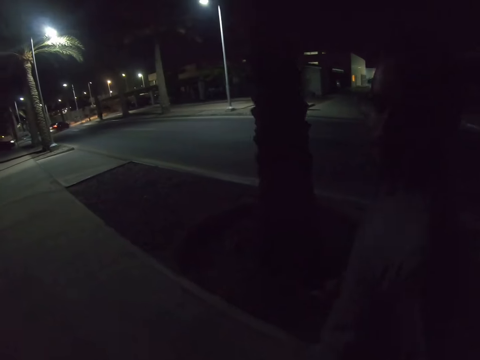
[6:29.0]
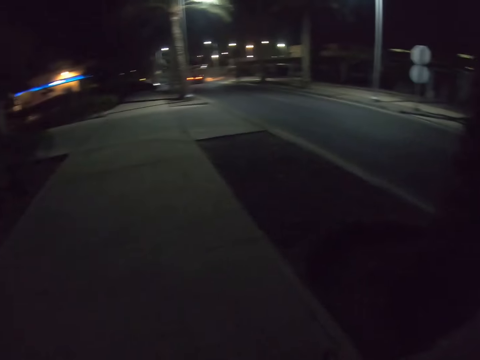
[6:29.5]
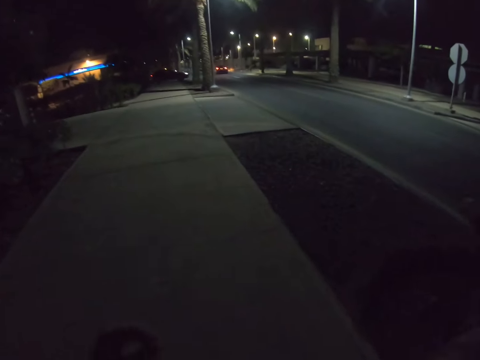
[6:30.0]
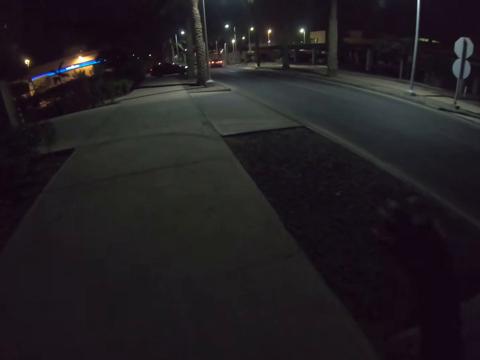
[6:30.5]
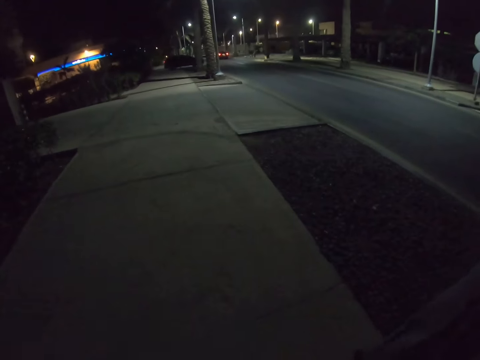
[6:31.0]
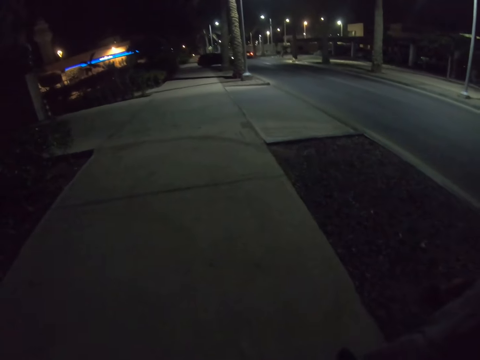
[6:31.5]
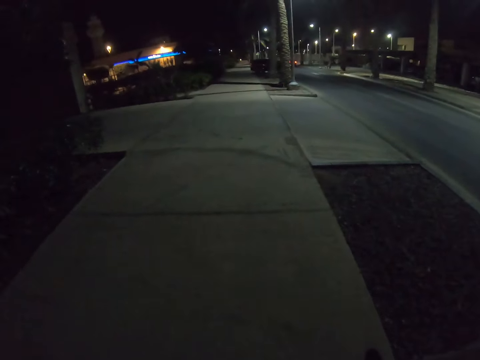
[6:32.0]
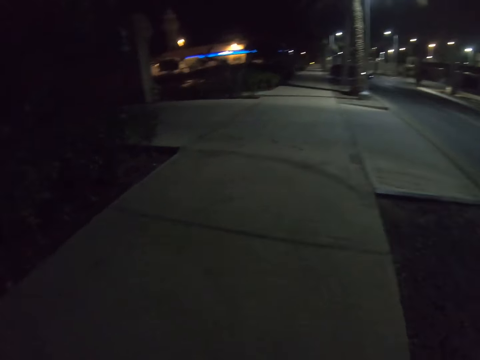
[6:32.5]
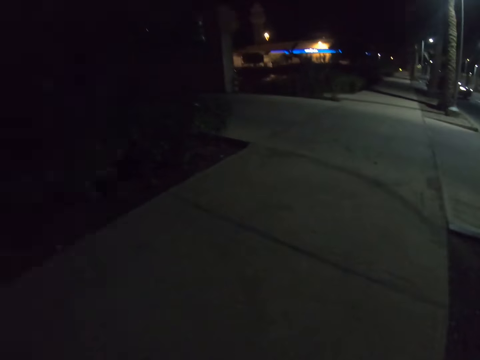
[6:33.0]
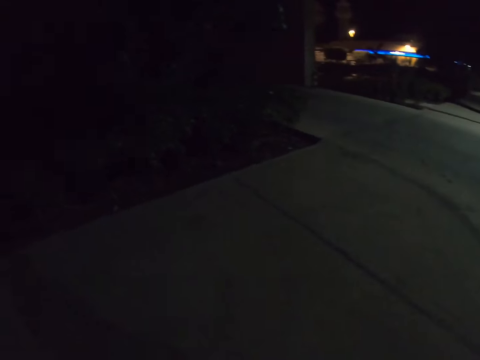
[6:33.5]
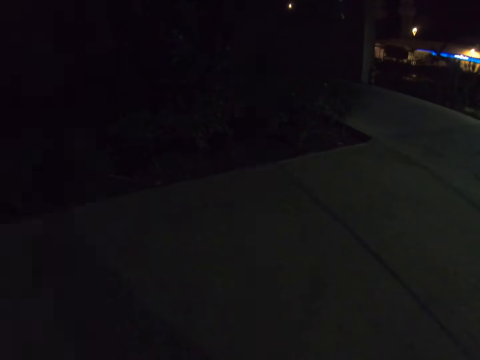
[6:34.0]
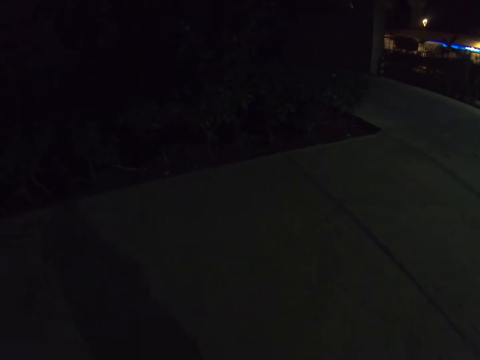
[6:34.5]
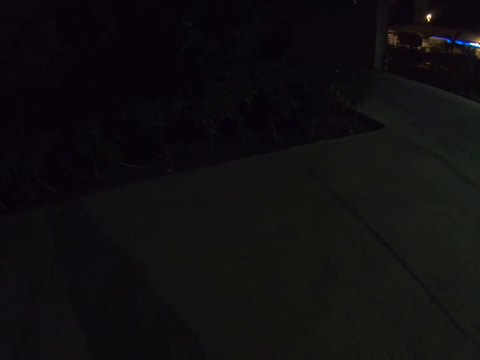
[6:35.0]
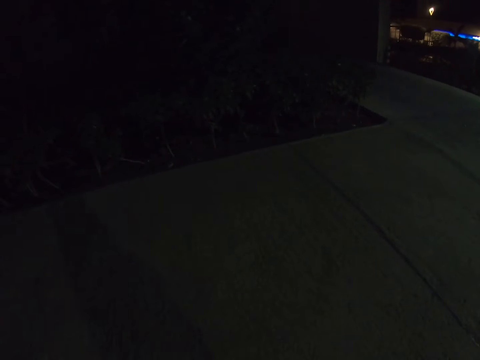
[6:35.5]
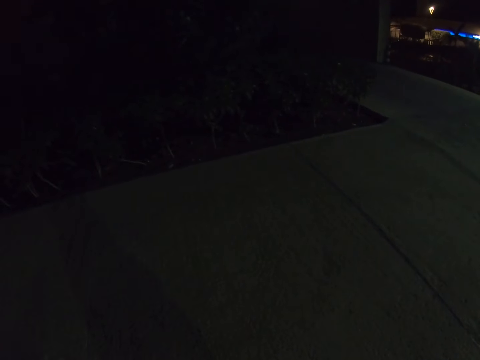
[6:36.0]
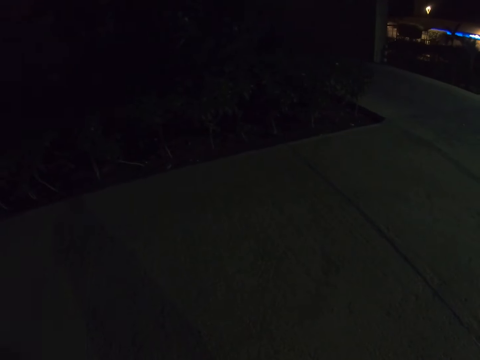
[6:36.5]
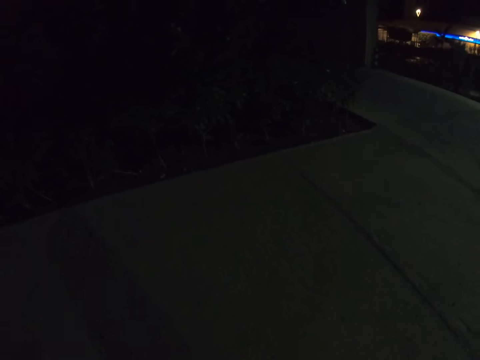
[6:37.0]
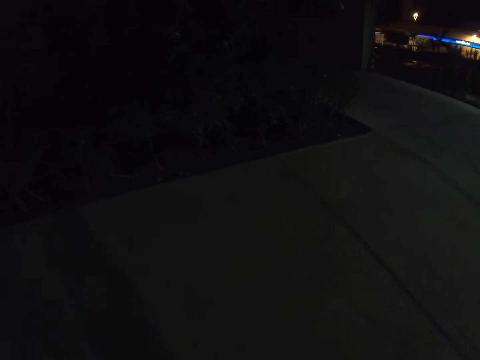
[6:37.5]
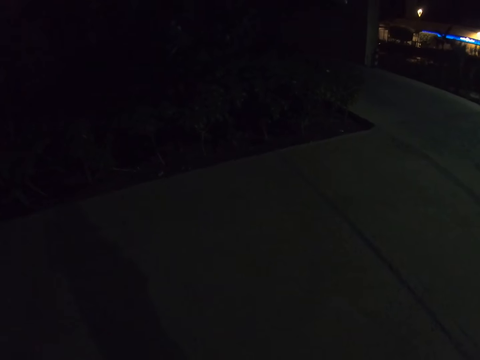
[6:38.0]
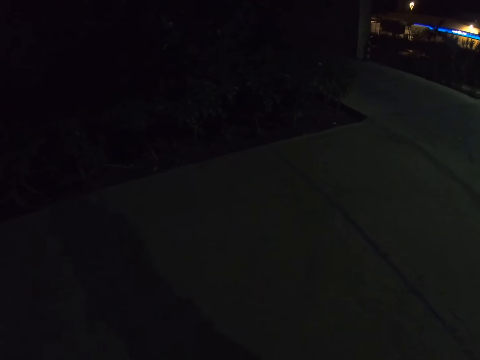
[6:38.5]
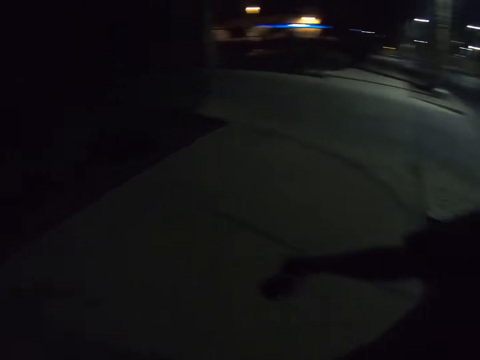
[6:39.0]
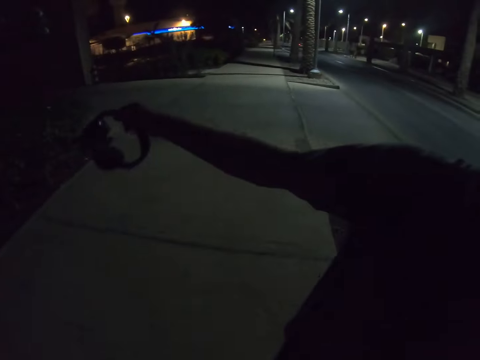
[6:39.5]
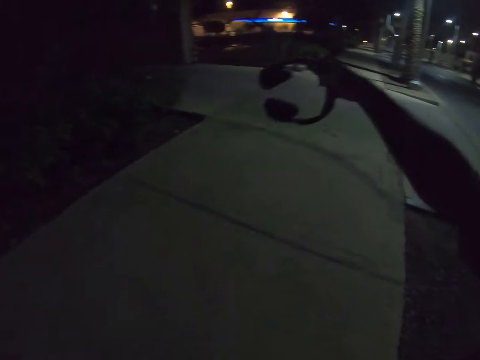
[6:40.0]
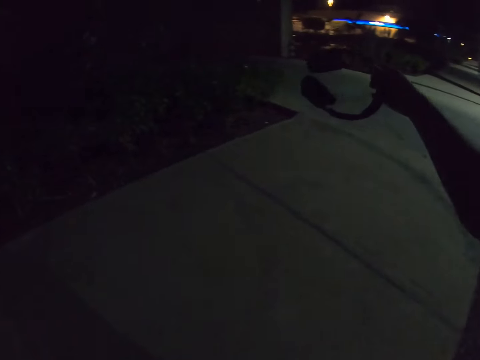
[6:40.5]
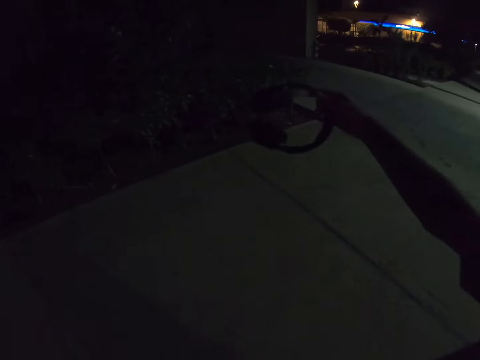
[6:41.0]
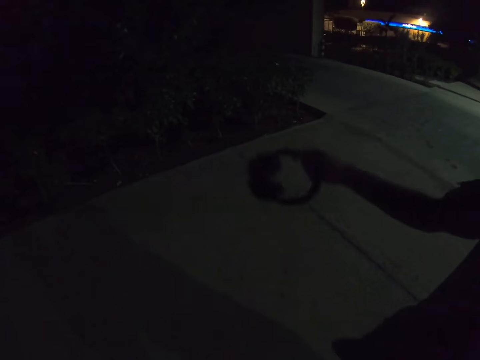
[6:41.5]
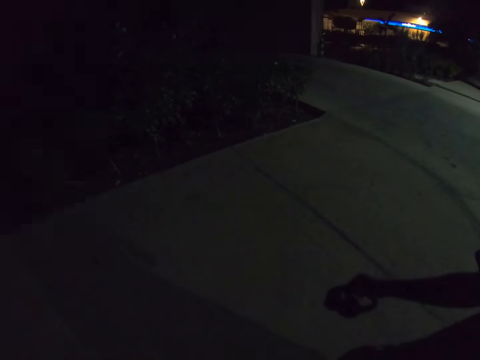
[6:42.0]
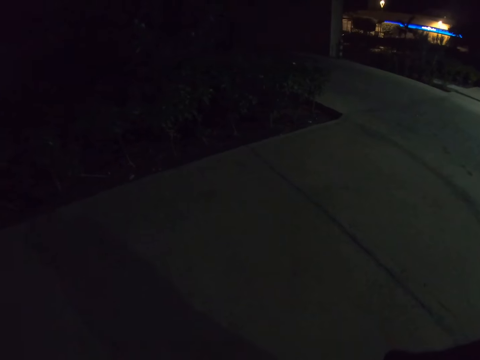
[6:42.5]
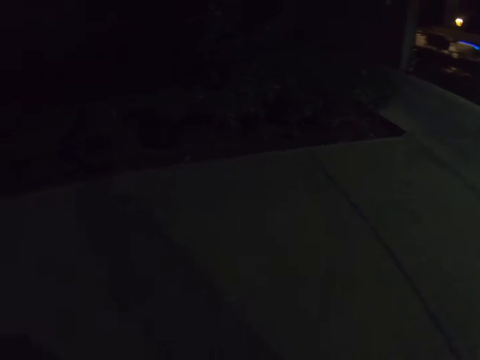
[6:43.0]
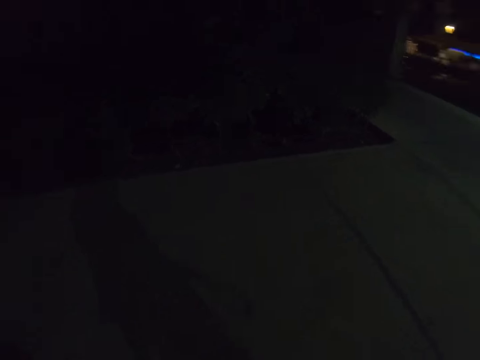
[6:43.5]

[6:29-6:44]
A man moves his hands. The camera wearer talks with the man on the road. They stop with the man on the road. They stand. The man lifts an earphone.

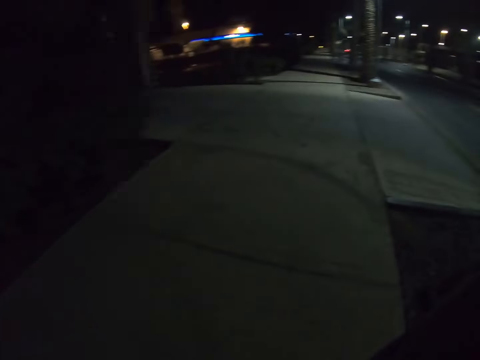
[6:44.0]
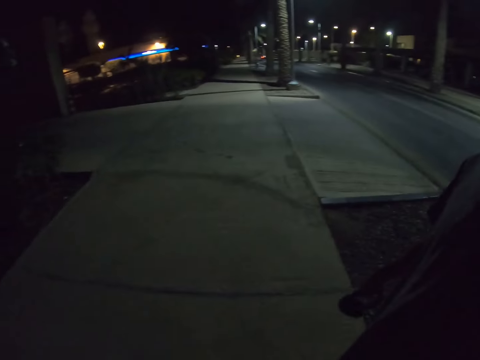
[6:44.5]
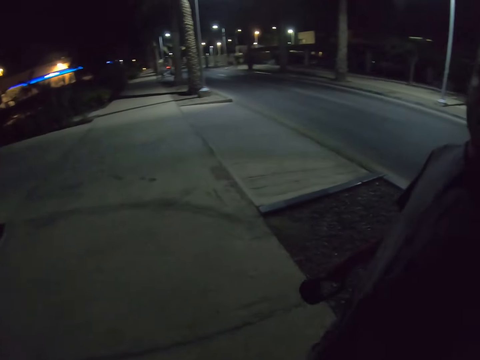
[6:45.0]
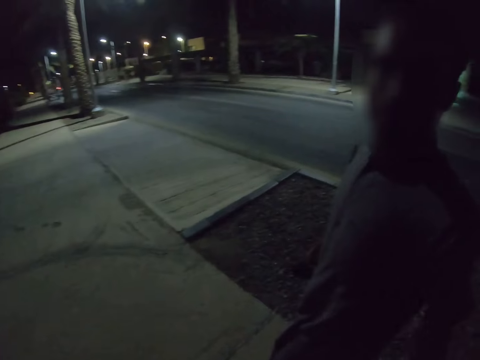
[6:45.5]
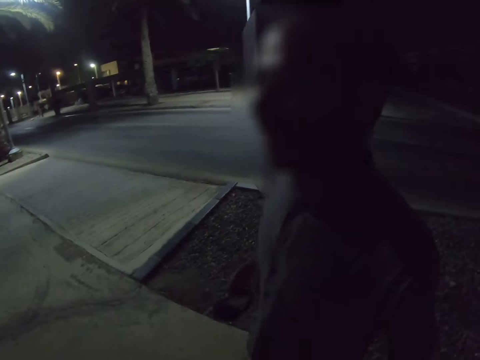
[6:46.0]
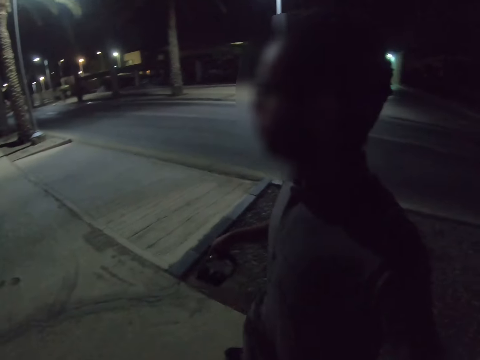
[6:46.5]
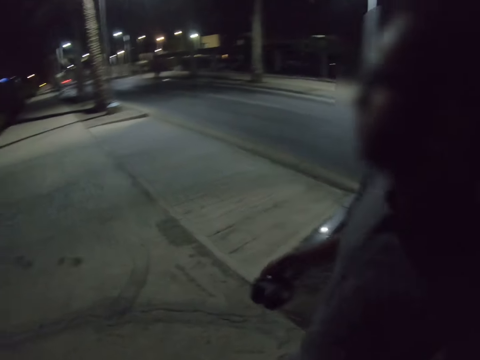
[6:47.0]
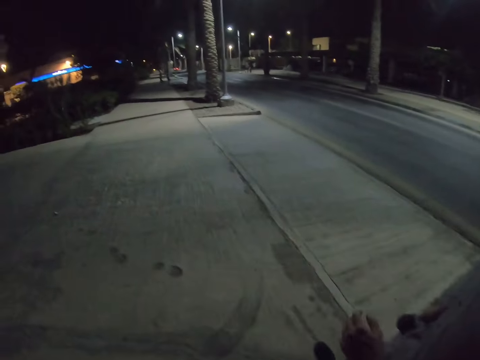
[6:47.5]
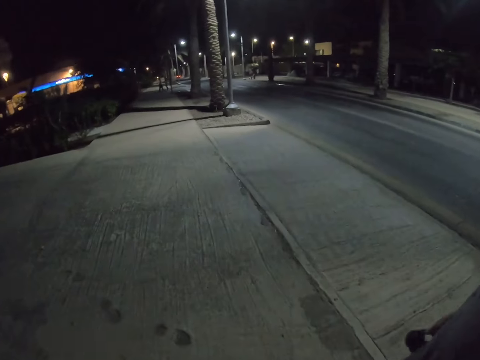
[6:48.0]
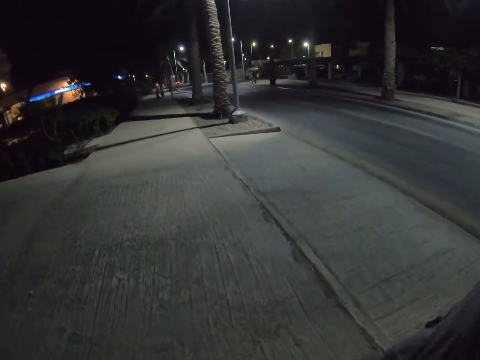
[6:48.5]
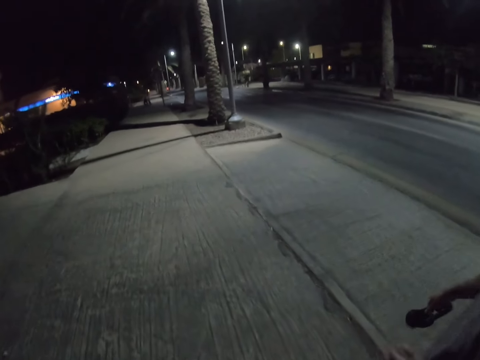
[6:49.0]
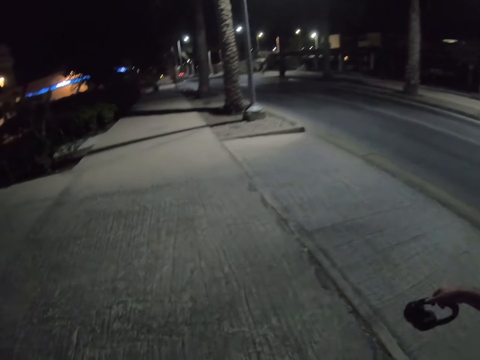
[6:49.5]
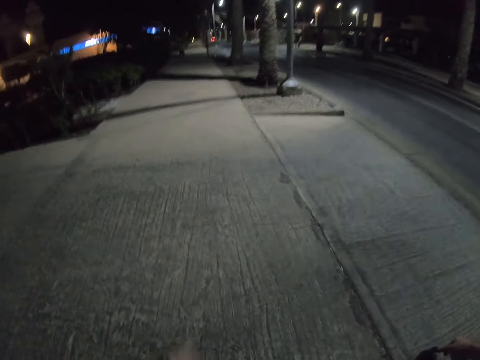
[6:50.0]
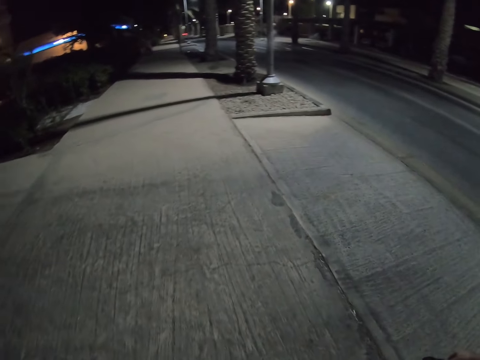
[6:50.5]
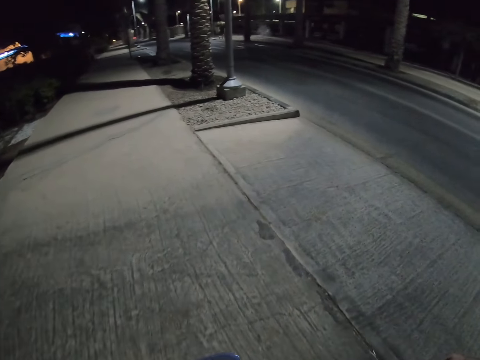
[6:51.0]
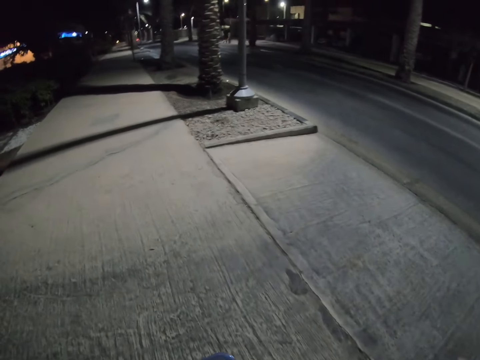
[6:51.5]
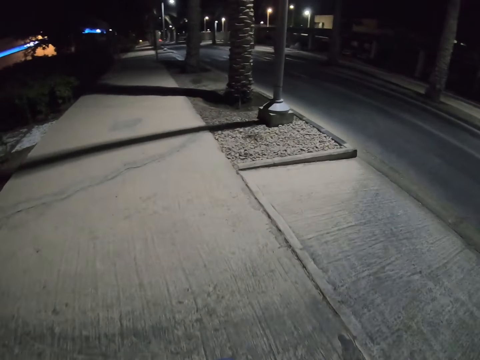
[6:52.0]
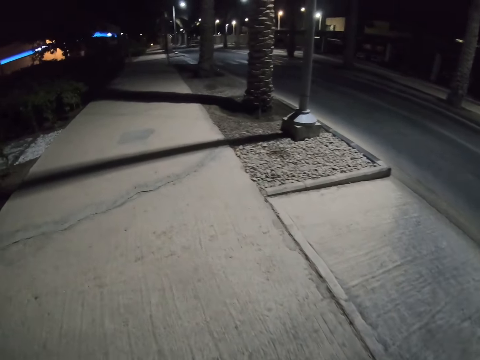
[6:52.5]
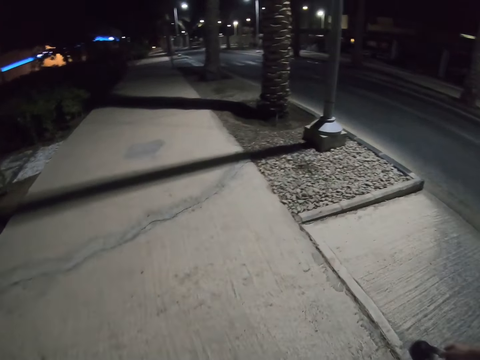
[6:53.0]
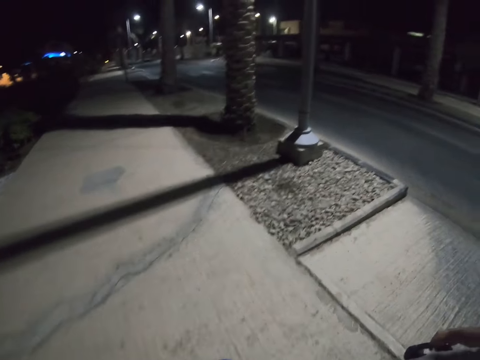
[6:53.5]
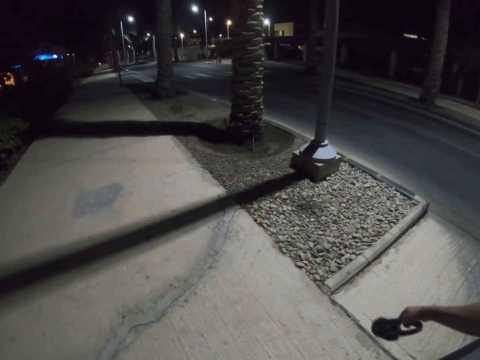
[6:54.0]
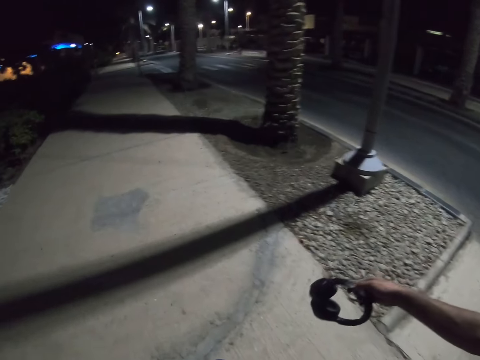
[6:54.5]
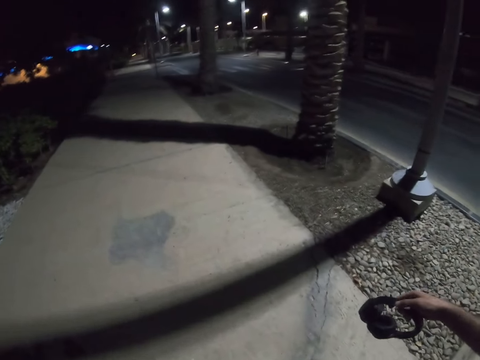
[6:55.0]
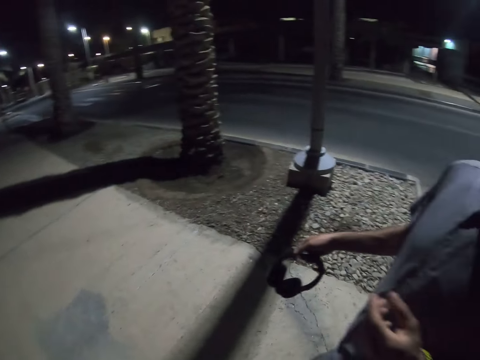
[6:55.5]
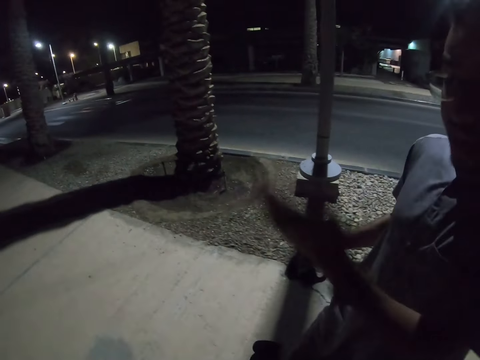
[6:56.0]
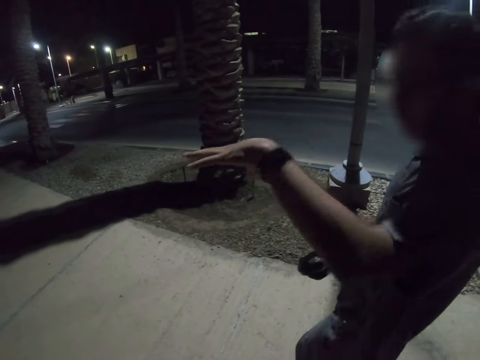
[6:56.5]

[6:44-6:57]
The camera wearer walks with a man on the road. The man walks on the pavement. The camera wearer walks on the pavement. The man lifts an earphone.
